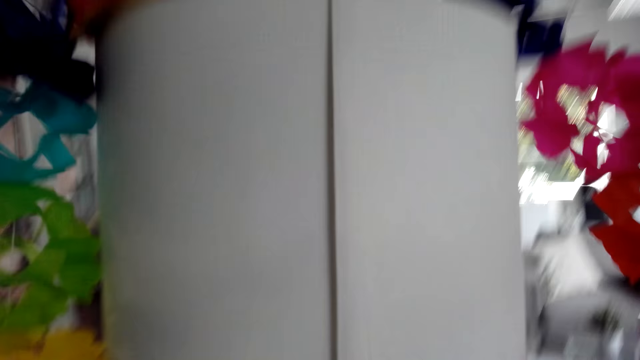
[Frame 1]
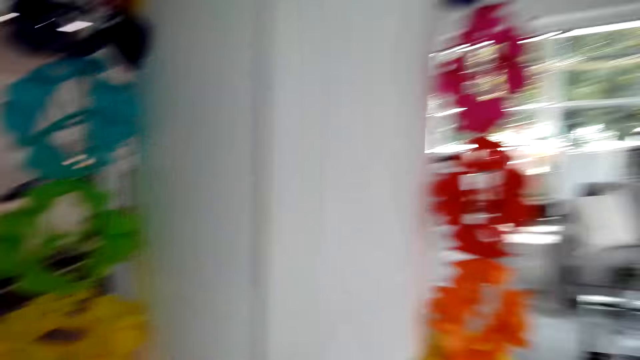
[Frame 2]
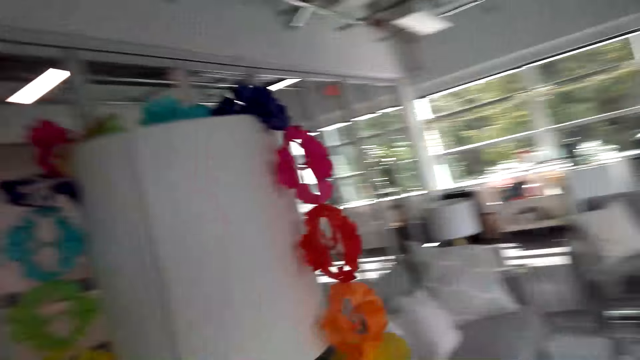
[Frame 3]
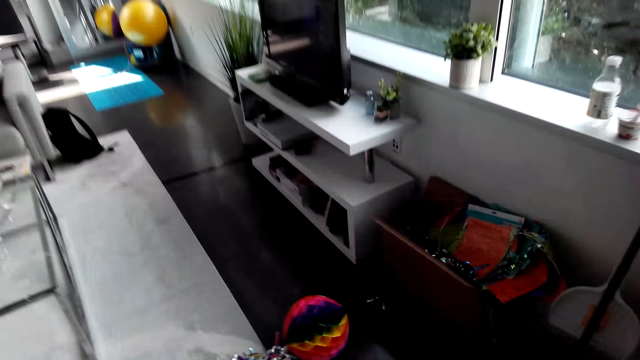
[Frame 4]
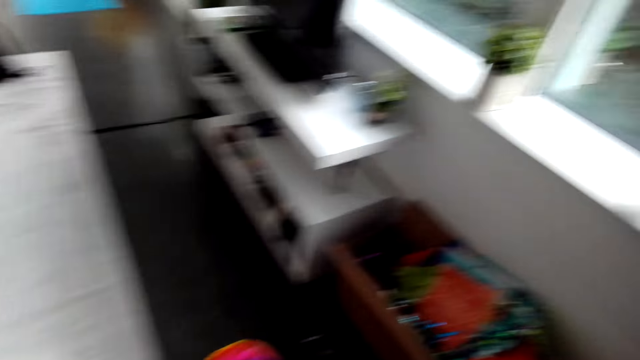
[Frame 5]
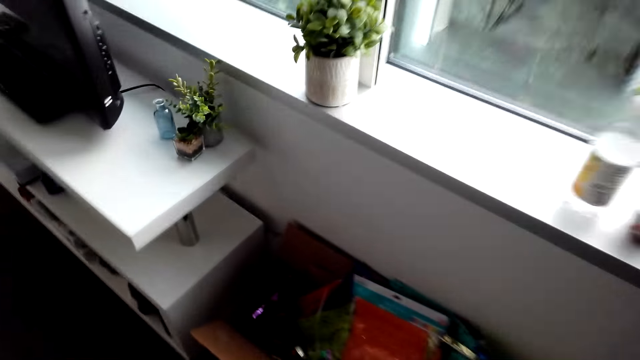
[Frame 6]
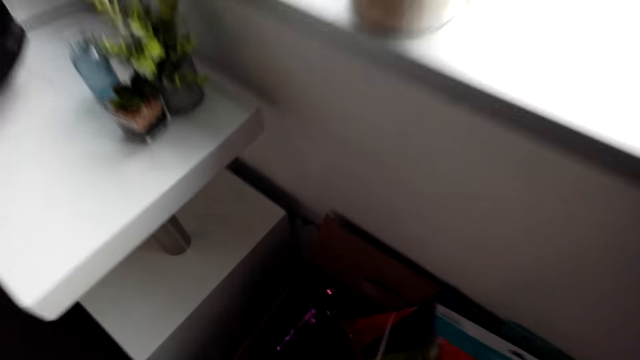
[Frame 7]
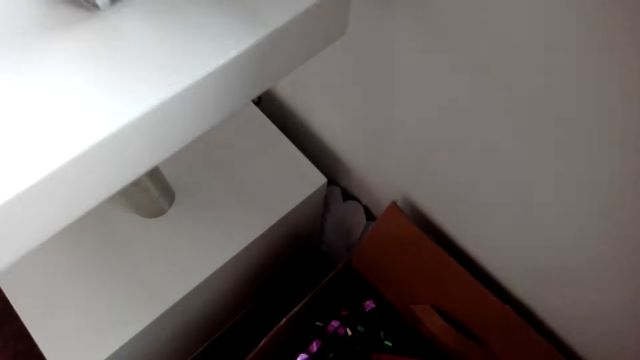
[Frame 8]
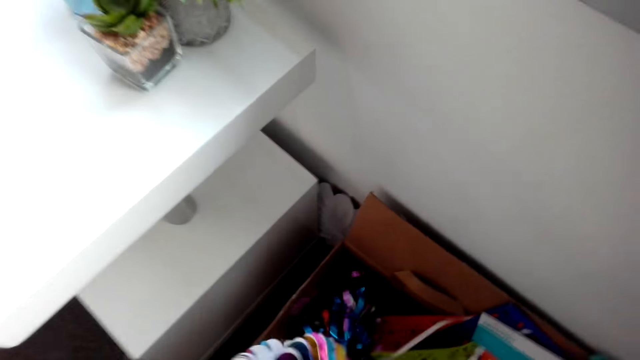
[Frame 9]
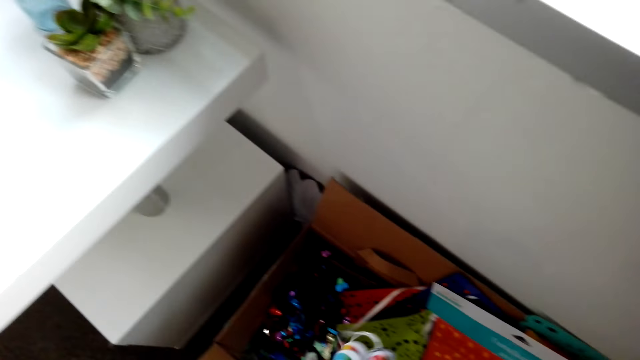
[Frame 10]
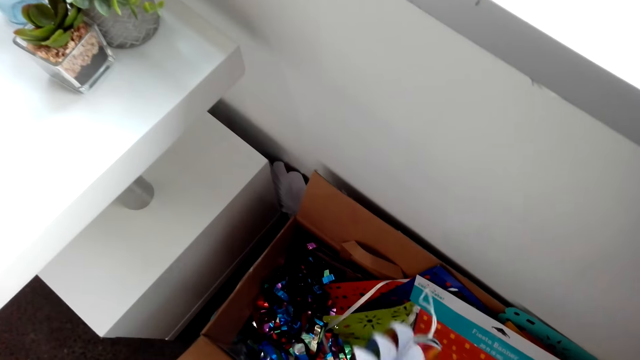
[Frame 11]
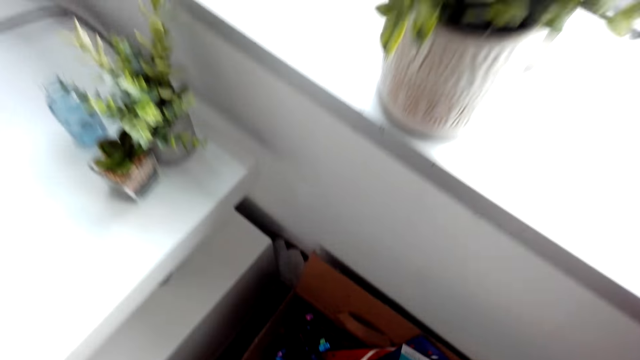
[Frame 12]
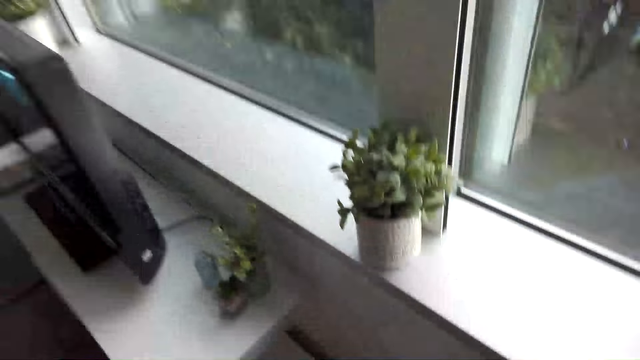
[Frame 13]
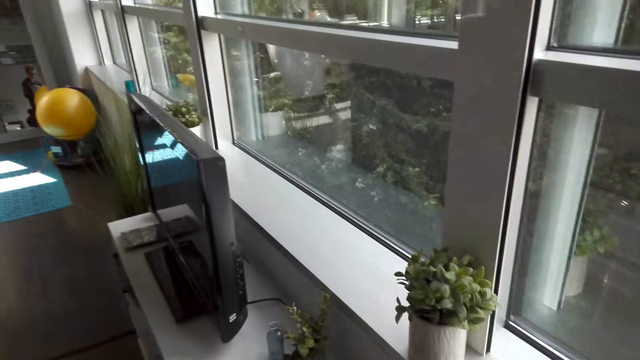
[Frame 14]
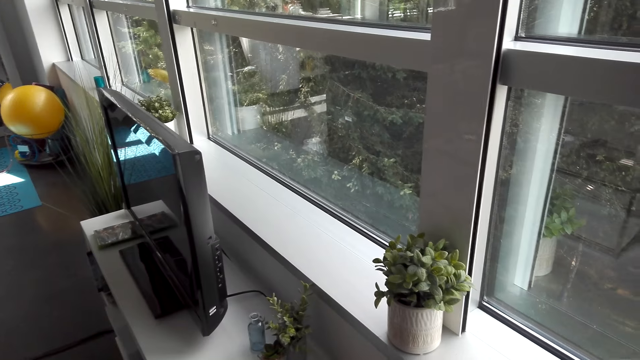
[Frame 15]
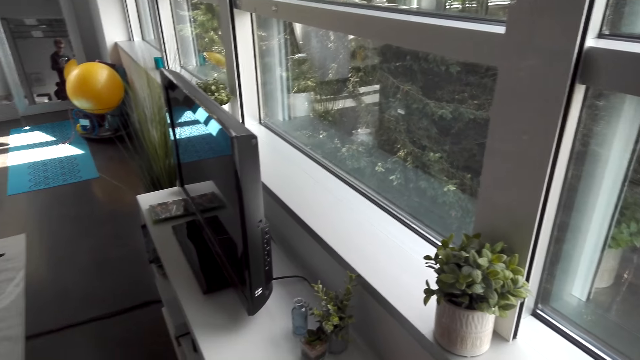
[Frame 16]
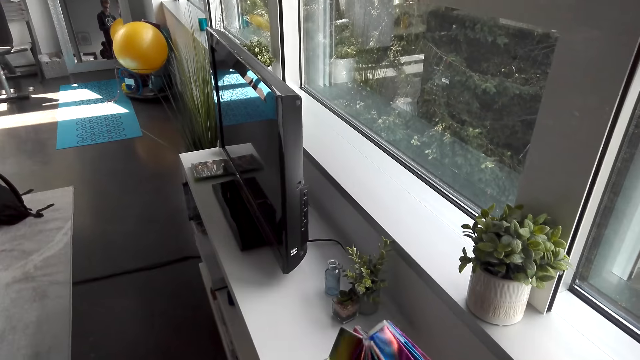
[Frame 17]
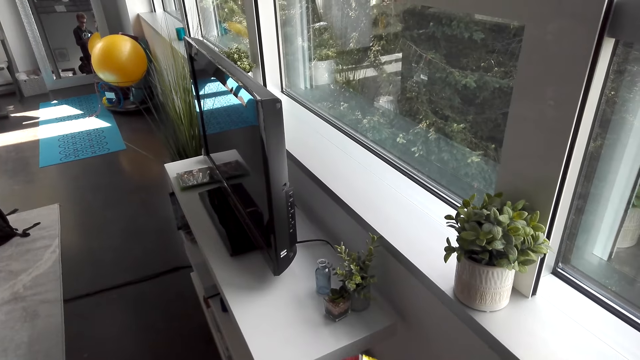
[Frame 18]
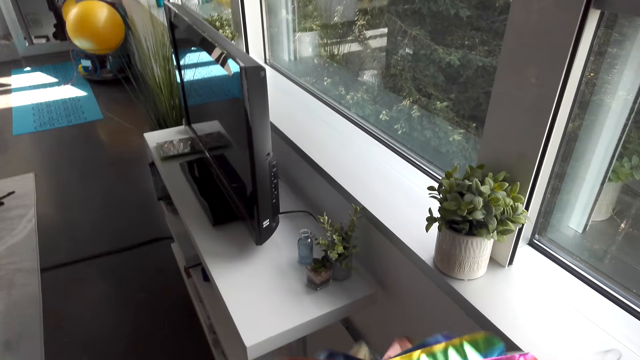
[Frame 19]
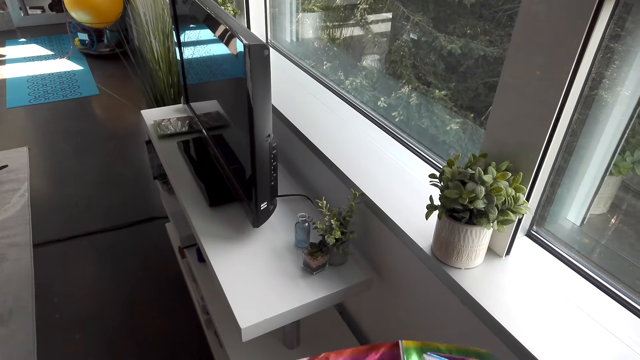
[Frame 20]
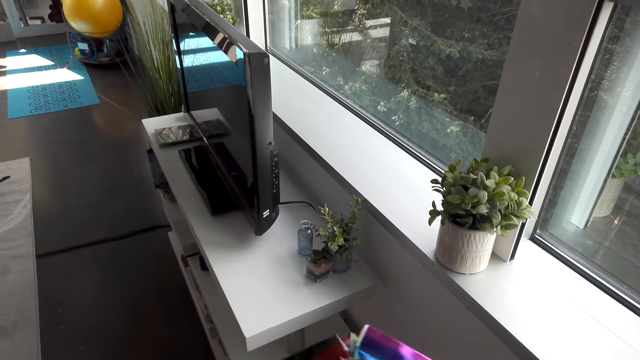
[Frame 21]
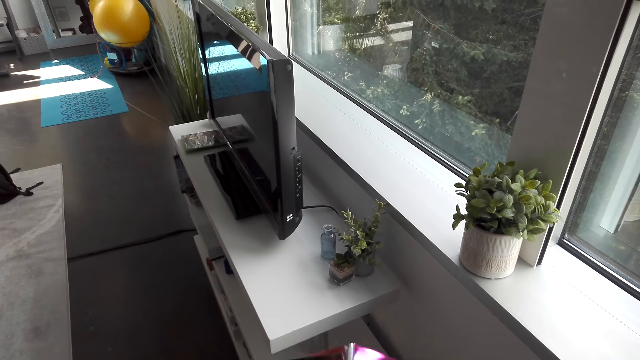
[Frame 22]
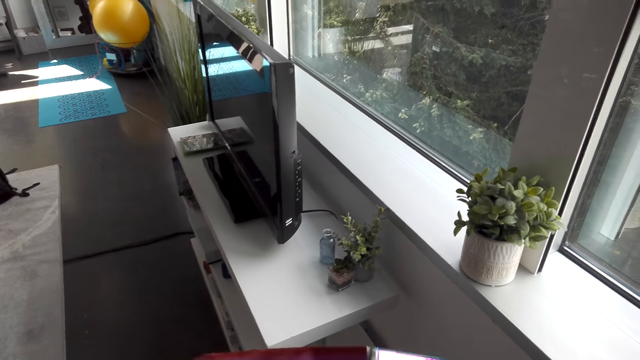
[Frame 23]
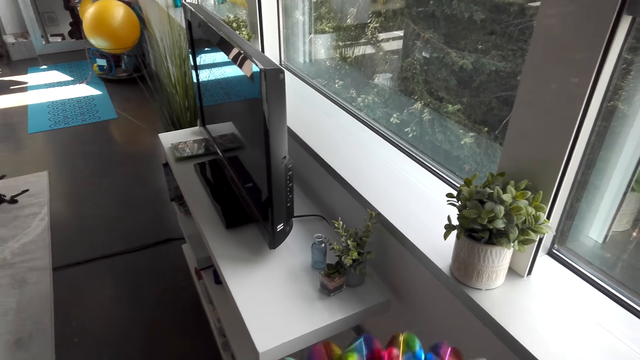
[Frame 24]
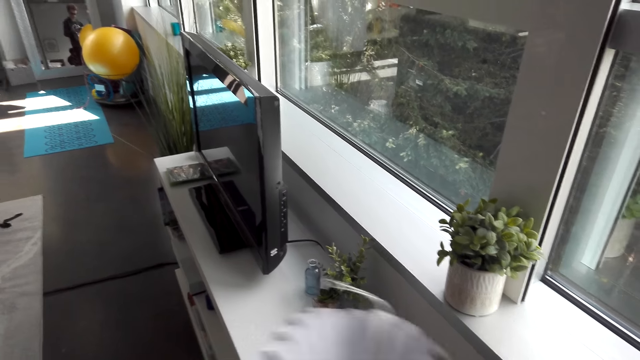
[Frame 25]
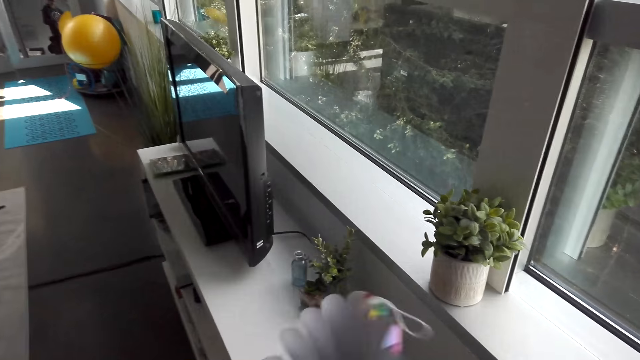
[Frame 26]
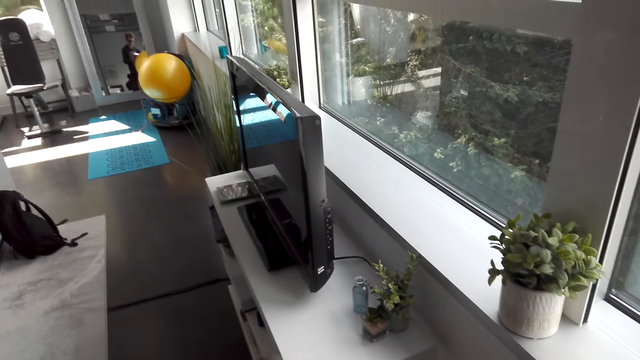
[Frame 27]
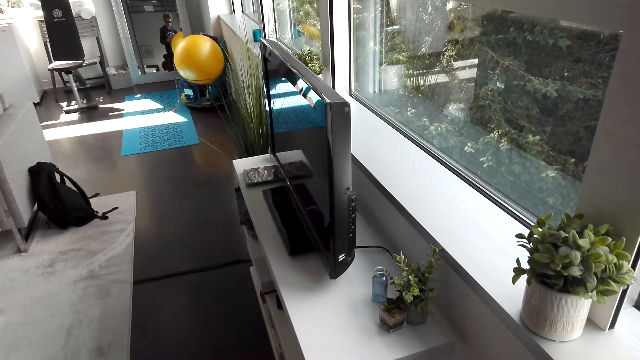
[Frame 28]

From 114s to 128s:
The camera wearer drops an Xmas décor. They walk towards the box and bend towards the box. They pick a Christmas decoration from the box. They hold the Christmas decoration.

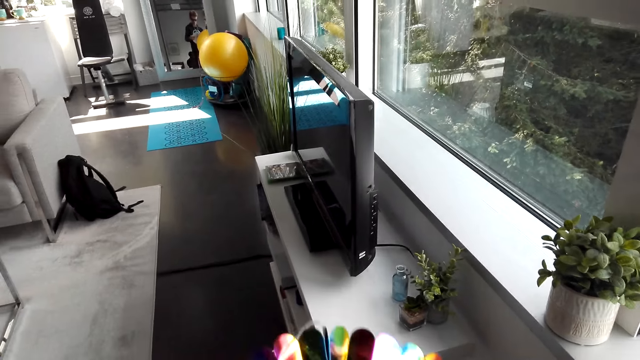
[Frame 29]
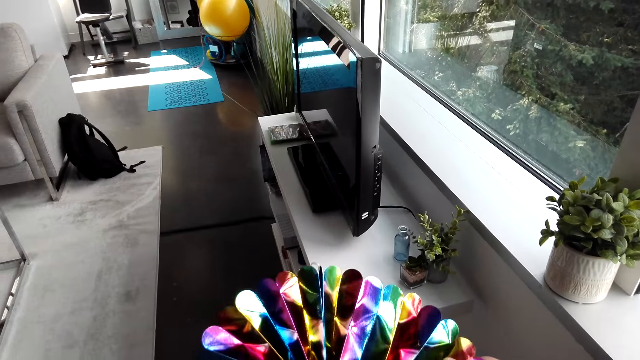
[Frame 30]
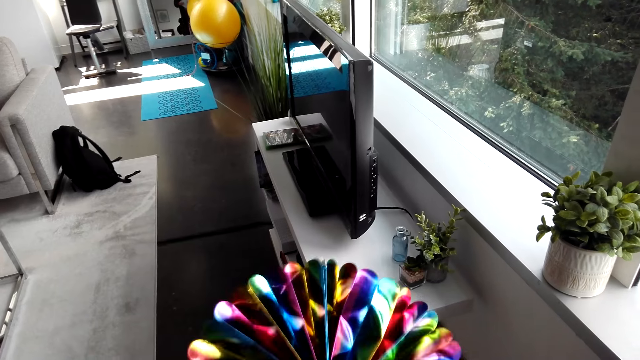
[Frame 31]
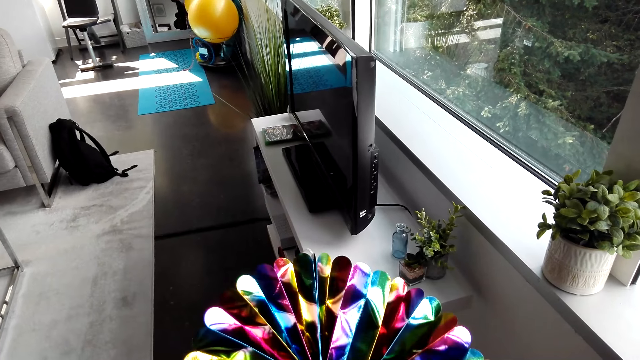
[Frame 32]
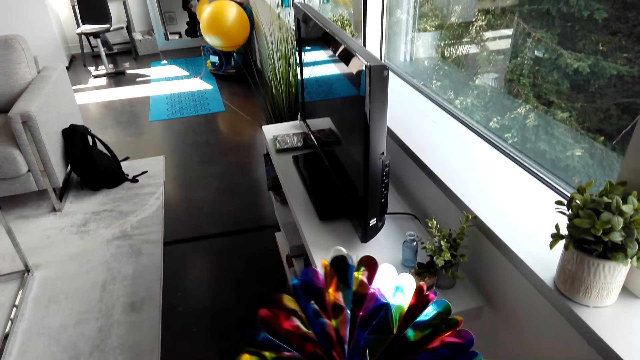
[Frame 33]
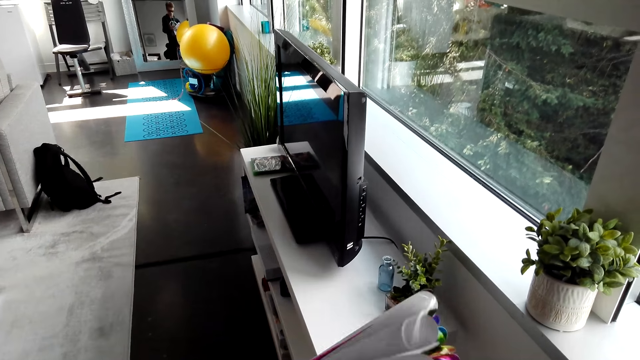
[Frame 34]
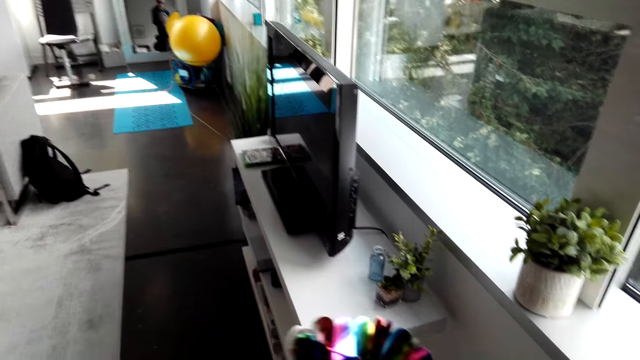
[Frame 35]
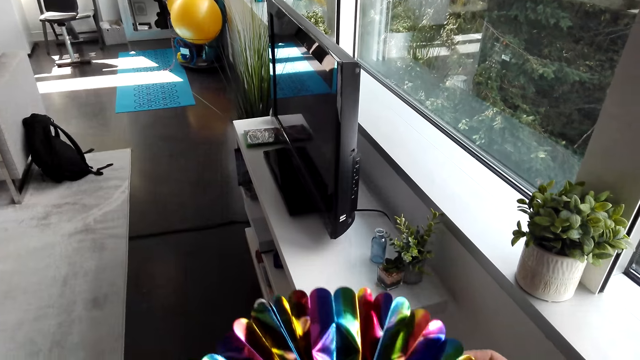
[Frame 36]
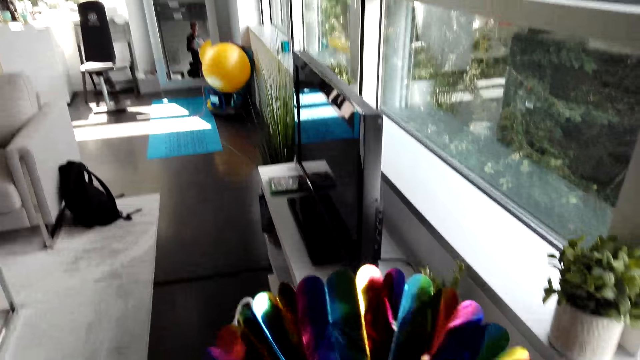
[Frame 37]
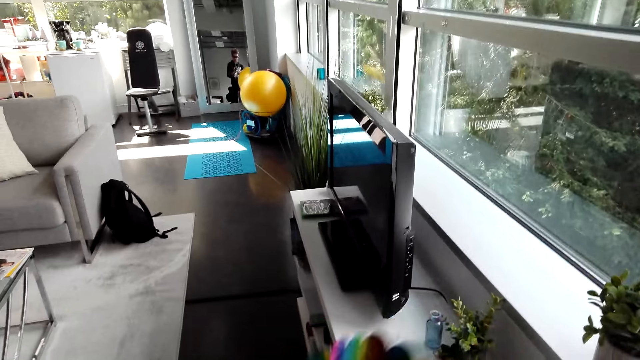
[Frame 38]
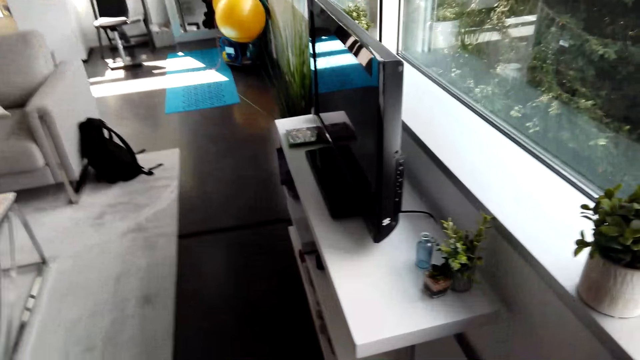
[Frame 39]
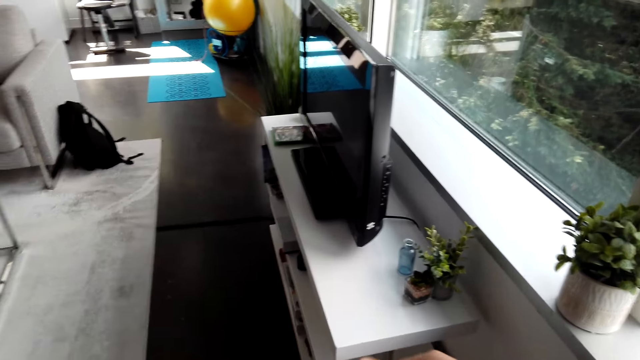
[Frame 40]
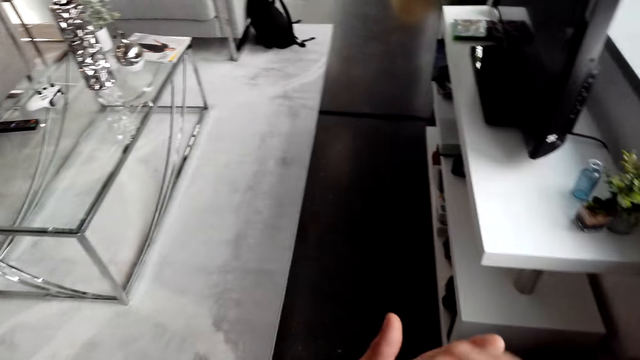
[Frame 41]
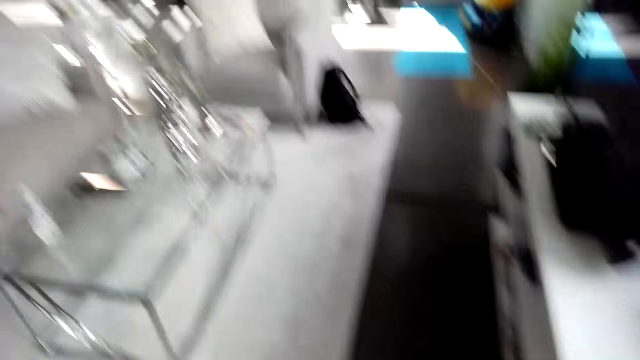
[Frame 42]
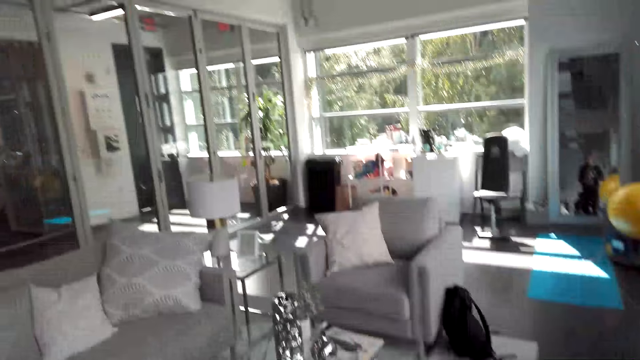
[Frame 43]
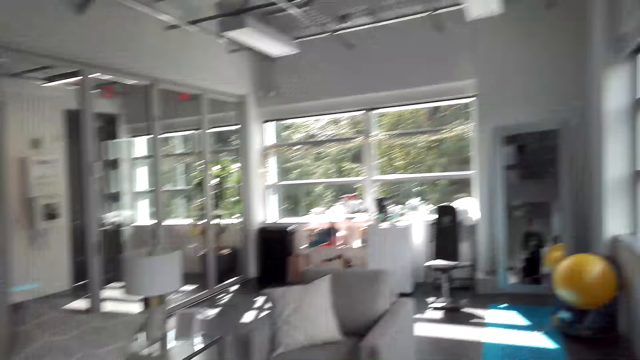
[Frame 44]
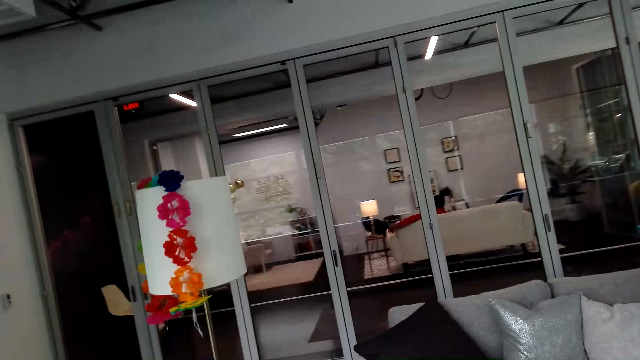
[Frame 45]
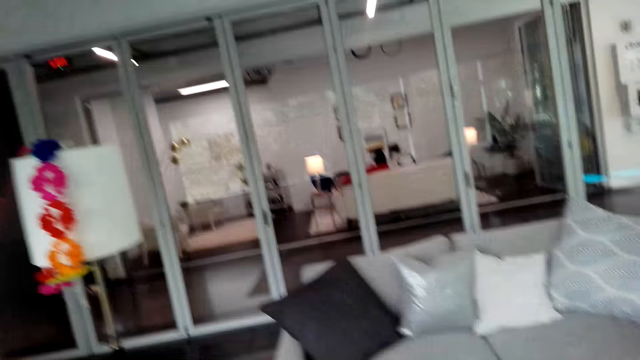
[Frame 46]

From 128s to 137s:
The camera wearer picks a Christmas paper wreath.
